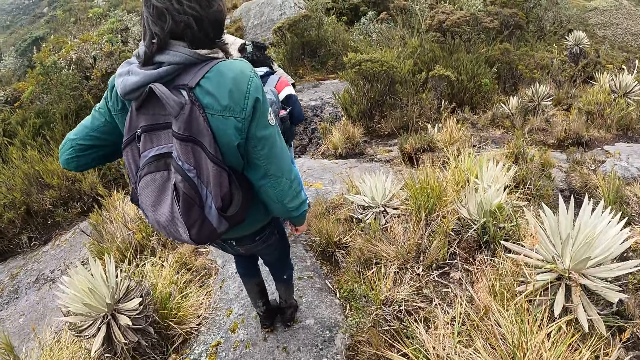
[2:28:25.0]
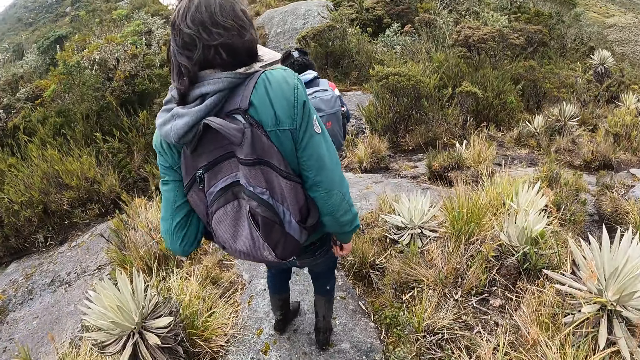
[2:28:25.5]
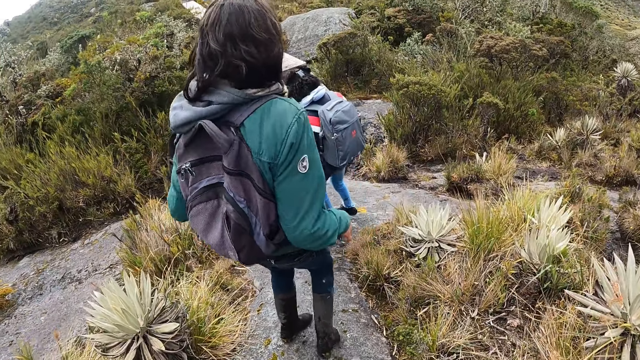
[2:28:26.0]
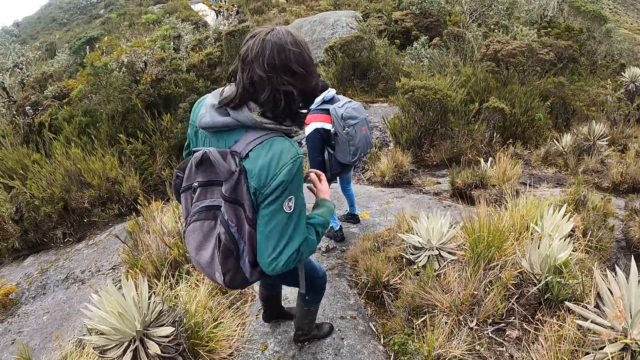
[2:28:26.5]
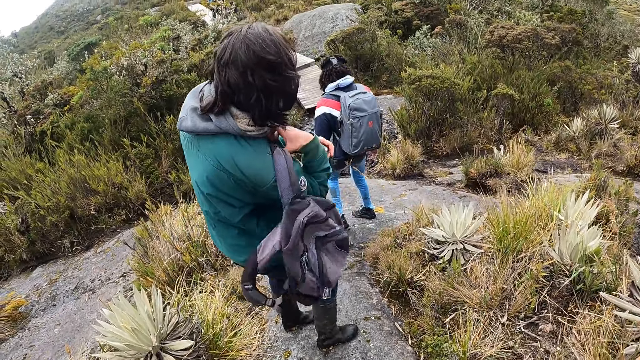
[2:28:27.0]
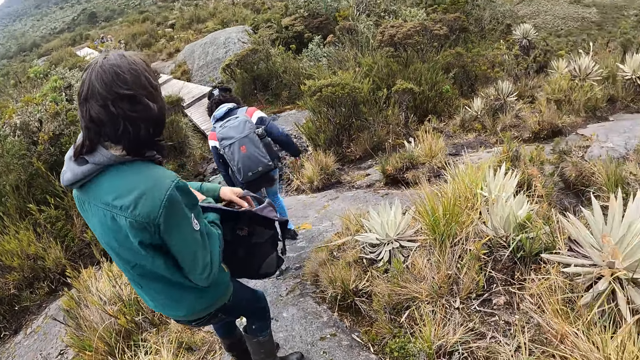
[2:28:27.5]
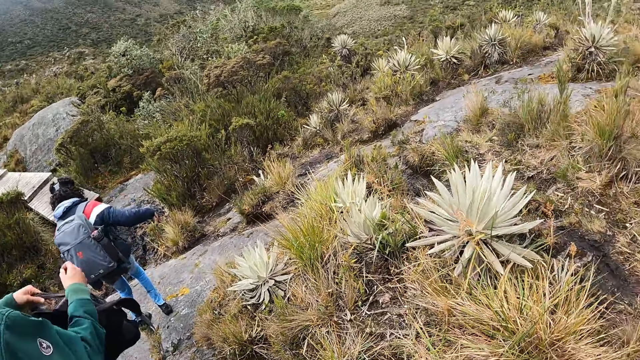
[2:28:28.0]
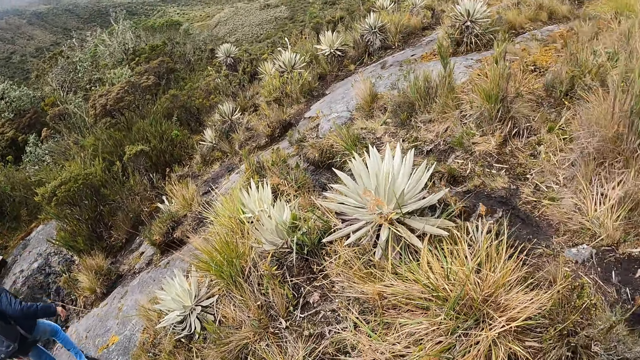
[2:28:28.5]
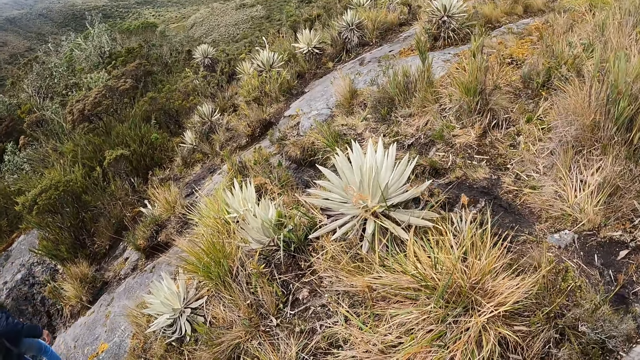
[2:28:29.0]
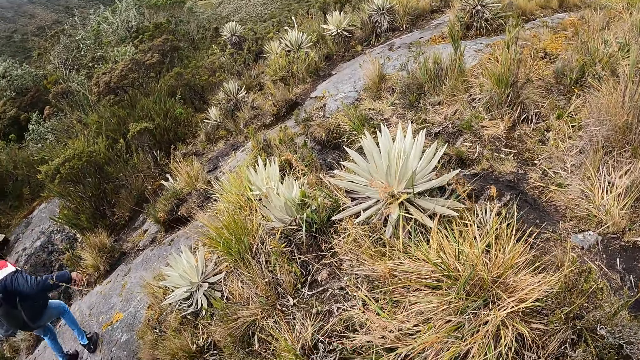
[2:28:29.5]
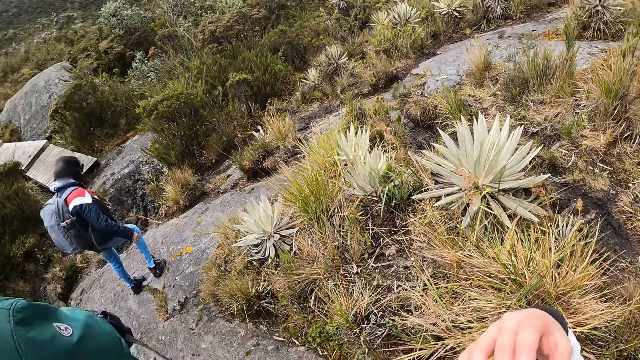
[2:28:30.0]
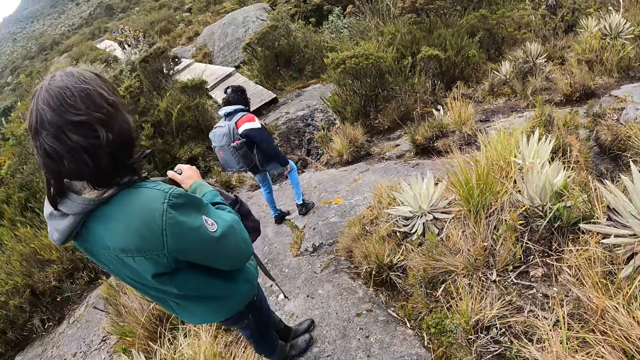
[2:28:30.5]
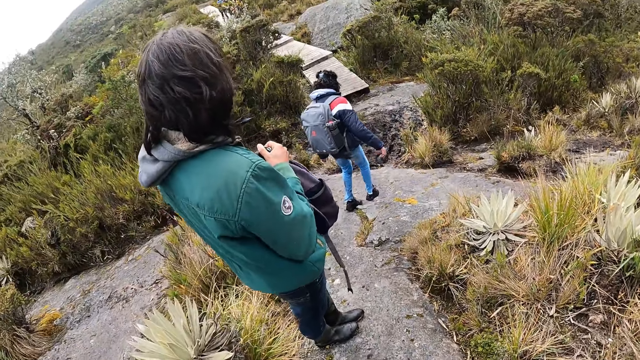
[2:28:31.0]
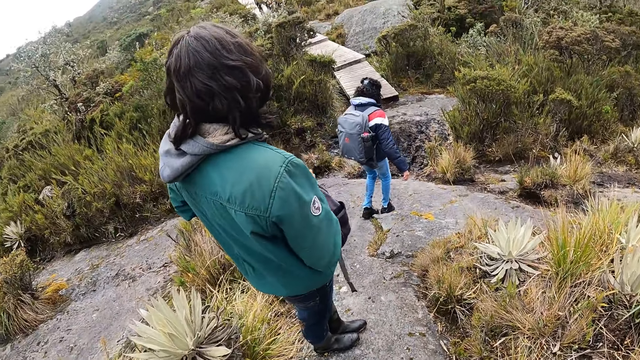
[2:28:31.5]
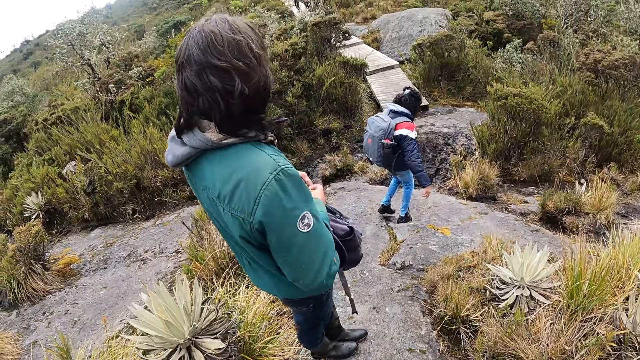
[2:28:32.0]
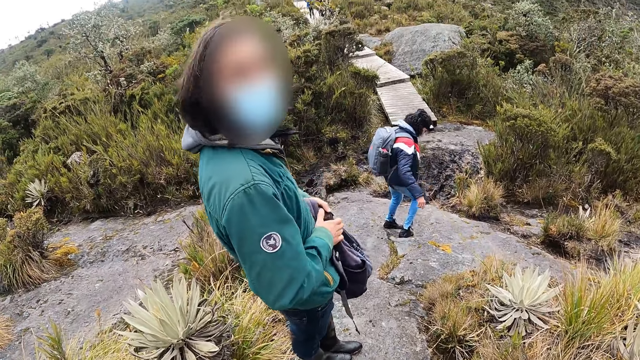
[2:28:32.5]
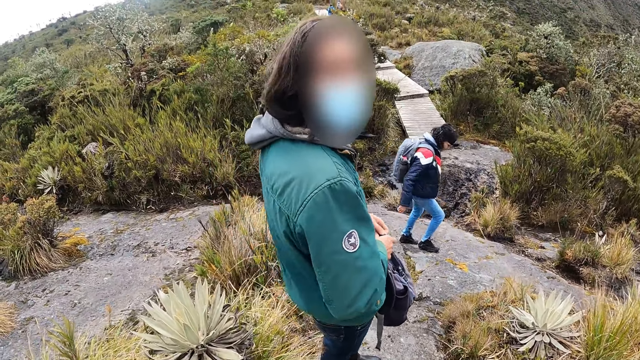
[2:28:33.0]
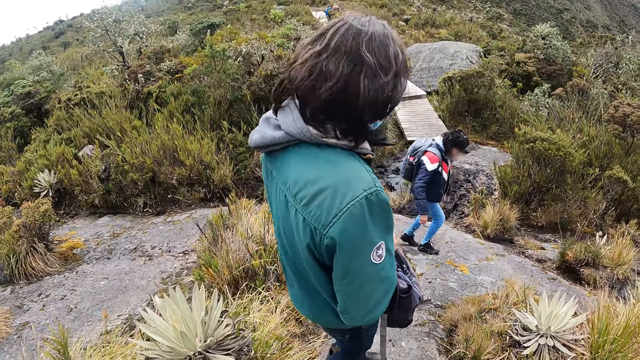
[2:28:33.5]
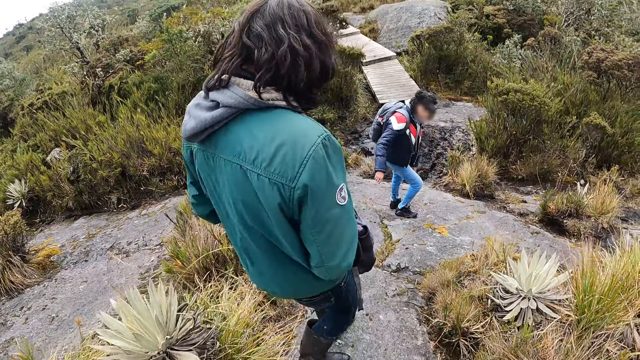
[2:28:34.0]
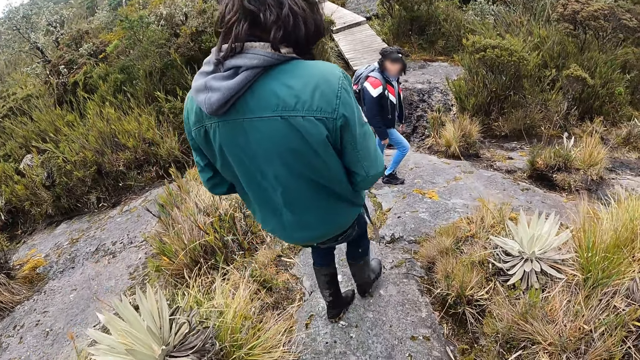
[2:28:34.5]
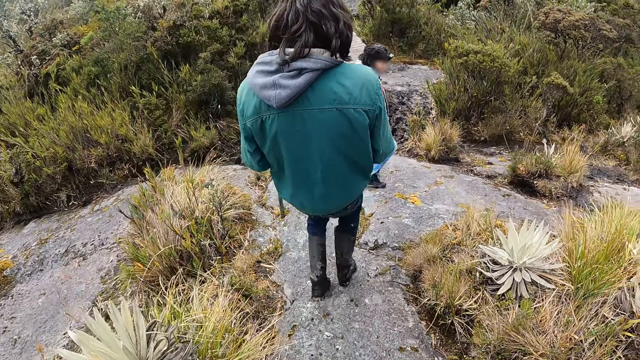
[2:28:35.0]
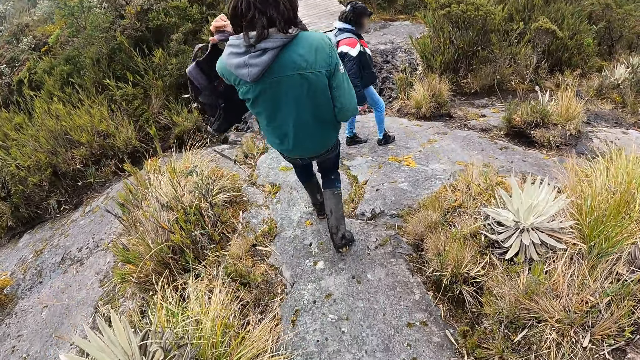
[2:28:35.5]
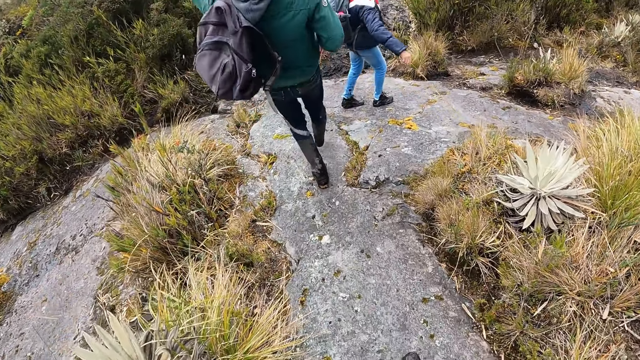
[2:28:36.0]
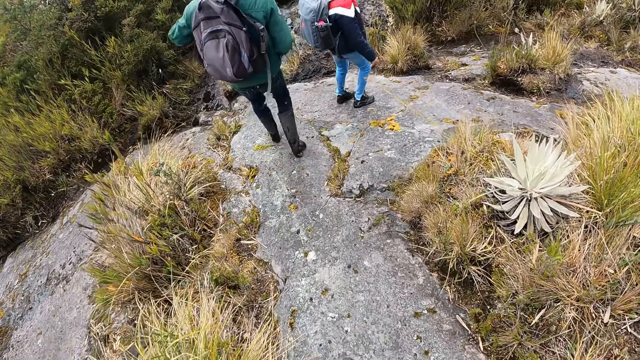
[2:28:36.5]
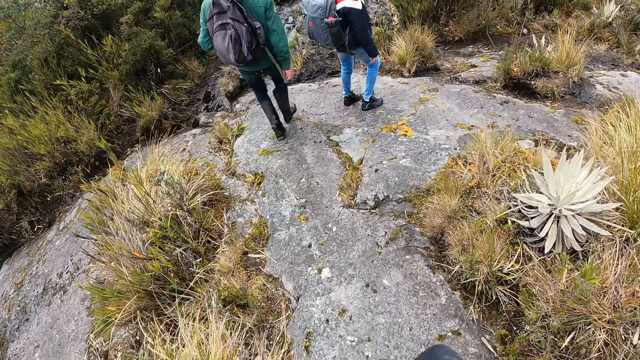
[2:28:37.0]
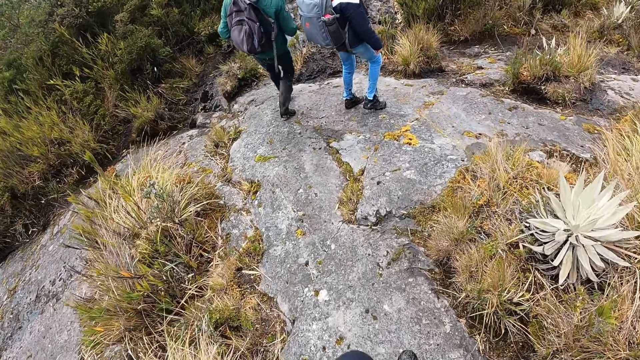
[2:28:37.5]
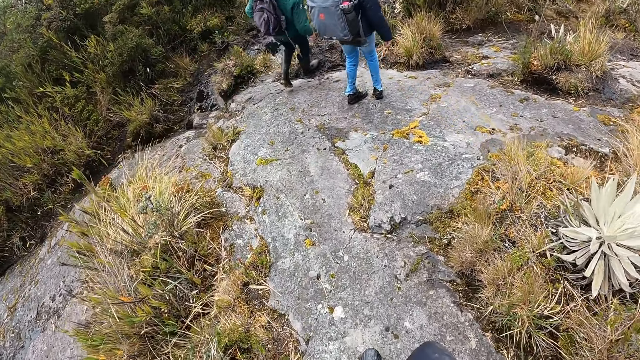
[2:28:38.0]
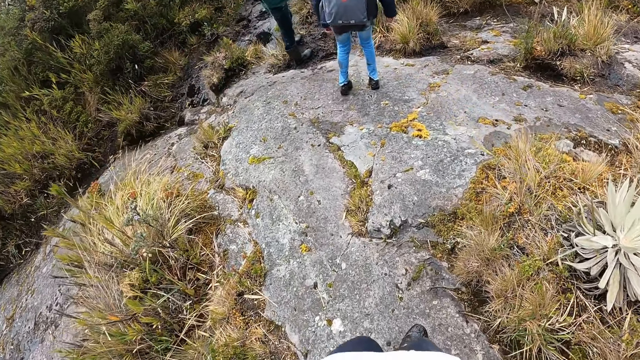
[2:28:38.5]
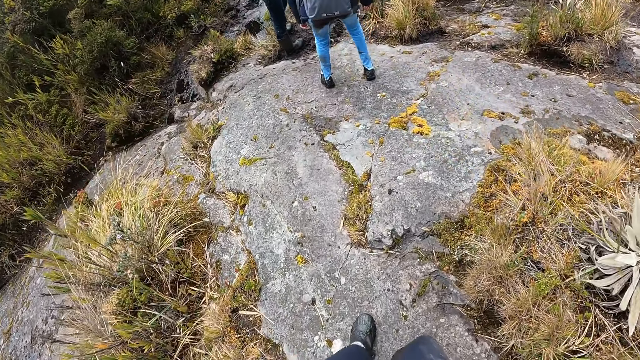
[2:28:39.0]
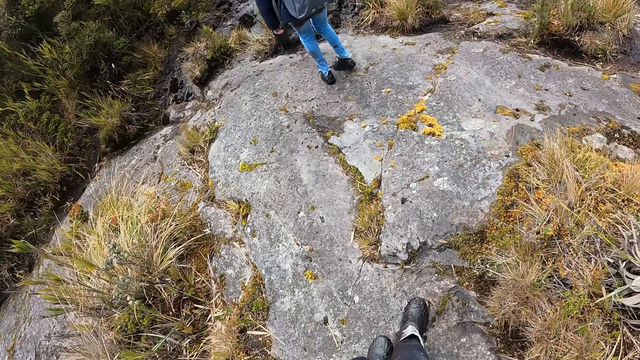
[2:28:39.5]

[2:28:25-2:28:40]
The man pulls a bag from his back with both hands. He holds the bag with both hands. He wears the backpack on his back with his left hand.

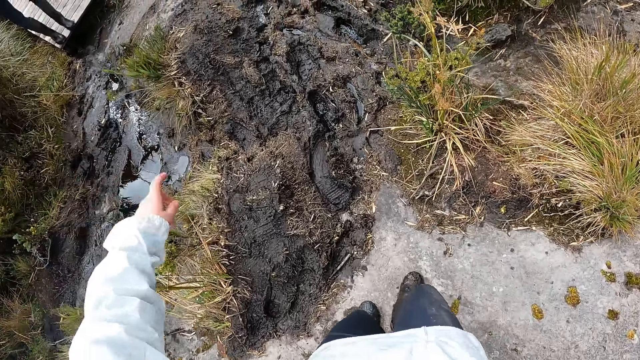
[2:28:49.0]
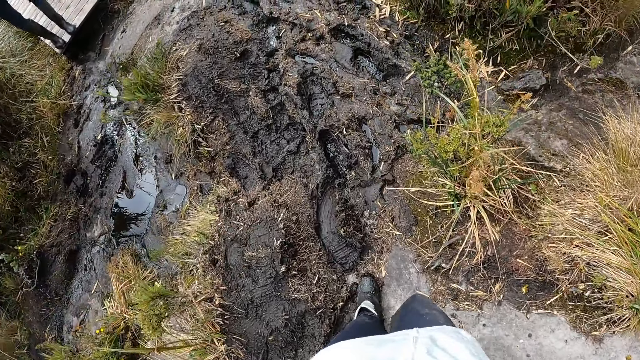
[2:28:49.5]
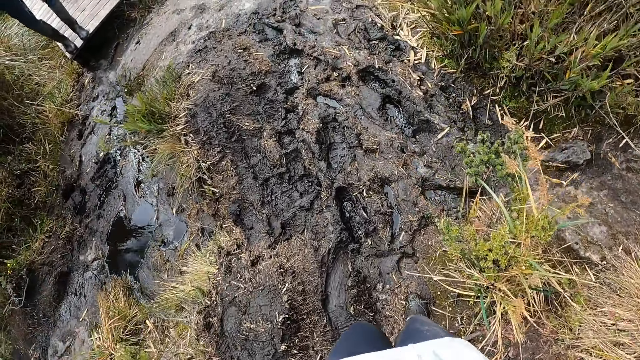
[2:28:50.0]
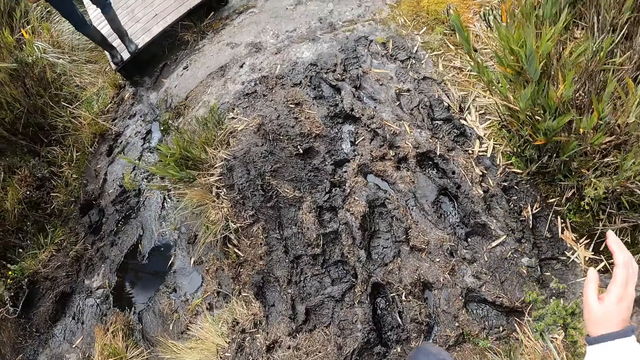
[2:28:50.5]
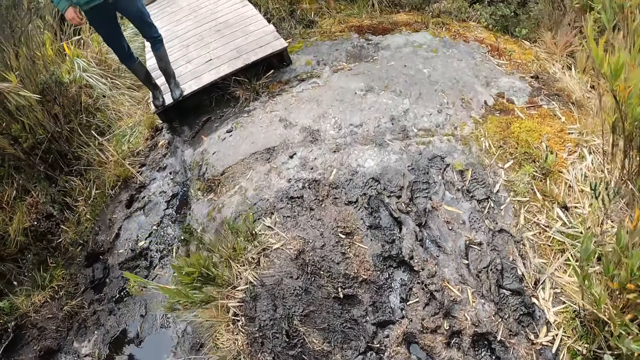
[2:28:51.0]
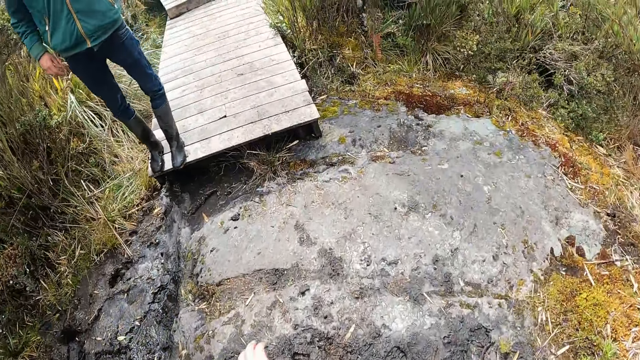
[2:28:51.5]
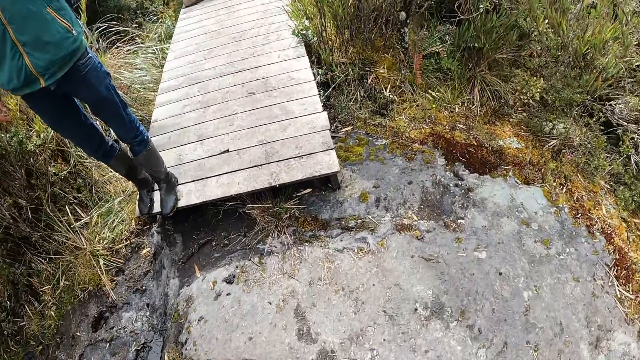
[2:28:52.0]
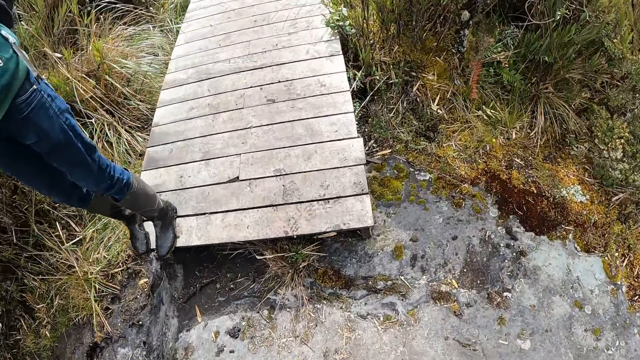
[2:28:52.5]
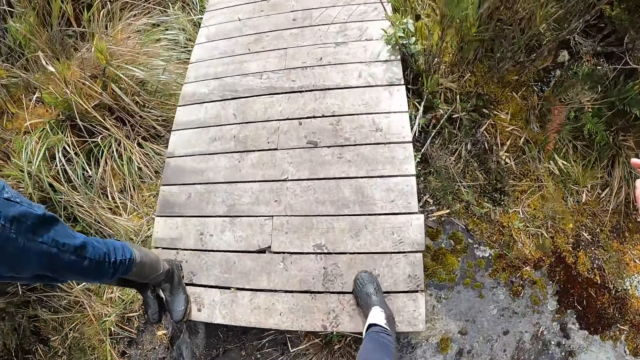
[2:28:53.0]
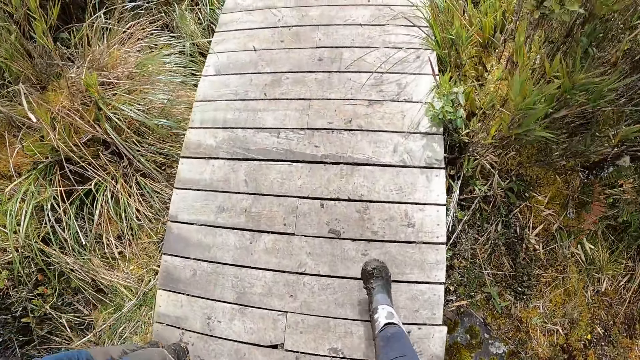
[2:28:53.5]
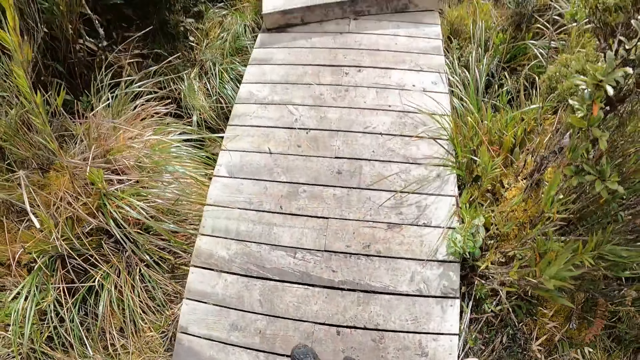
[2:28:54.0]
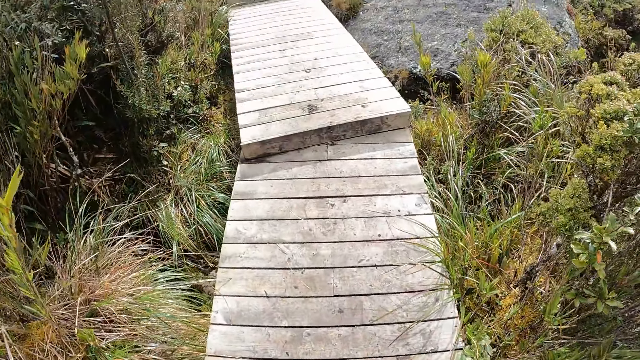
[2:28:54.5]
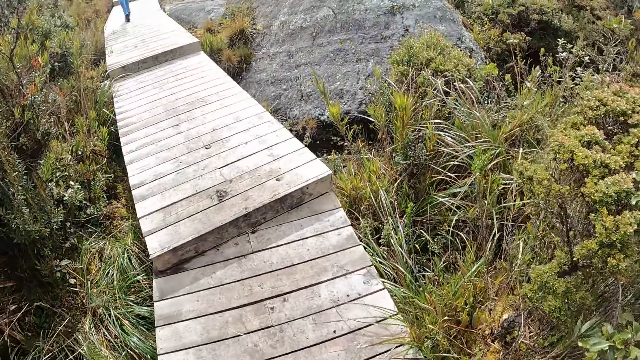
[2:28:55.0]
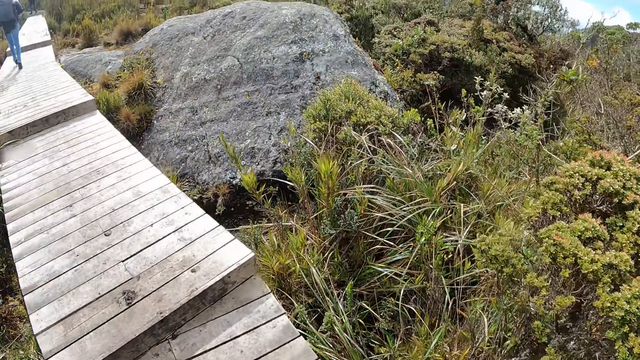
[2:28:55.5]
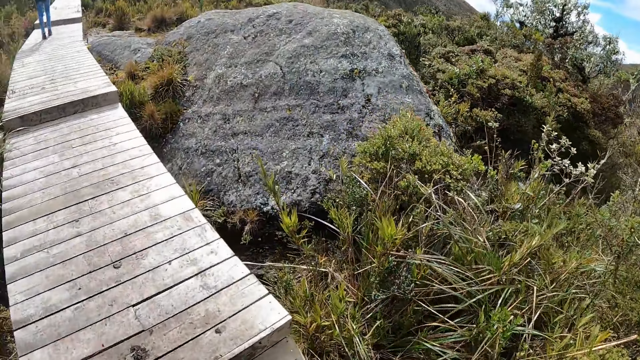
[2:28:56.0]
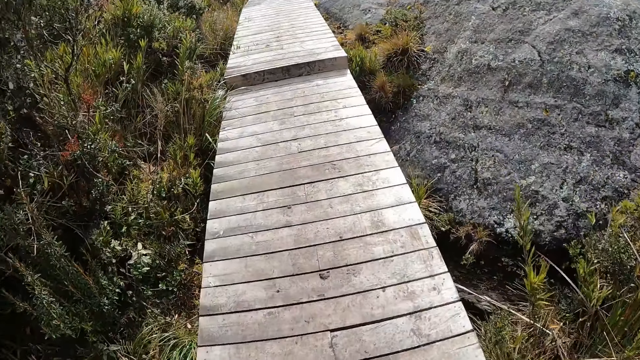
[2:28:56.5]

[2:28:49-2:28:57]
The camera wearer walks on a stepped pathway with a group of people.
